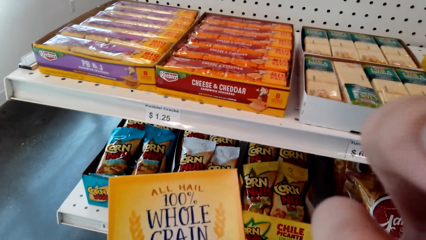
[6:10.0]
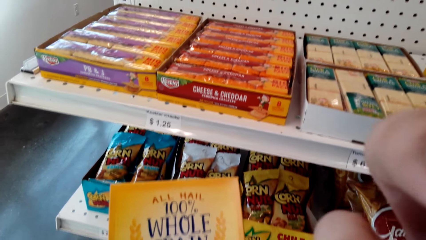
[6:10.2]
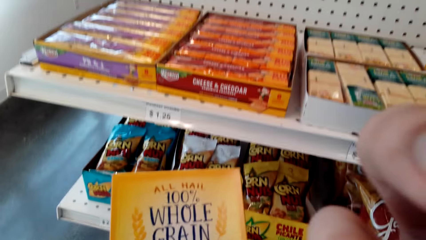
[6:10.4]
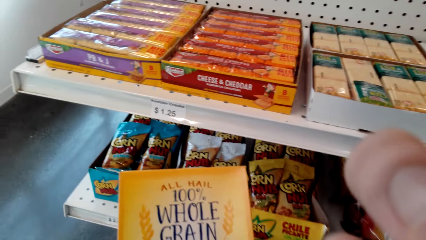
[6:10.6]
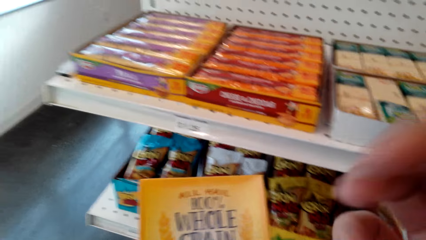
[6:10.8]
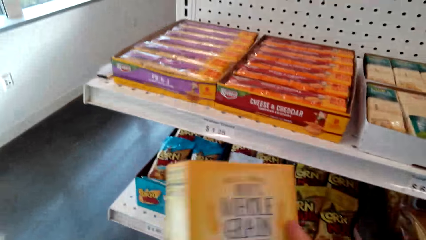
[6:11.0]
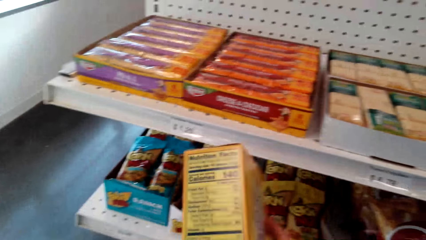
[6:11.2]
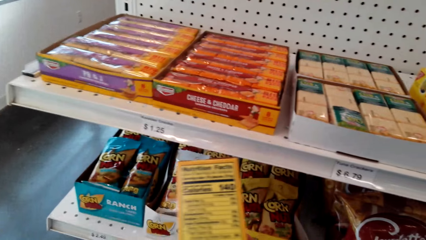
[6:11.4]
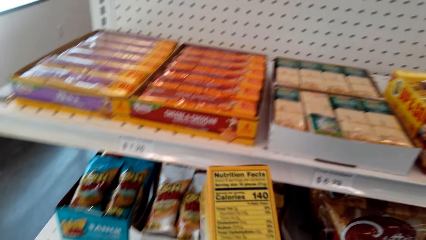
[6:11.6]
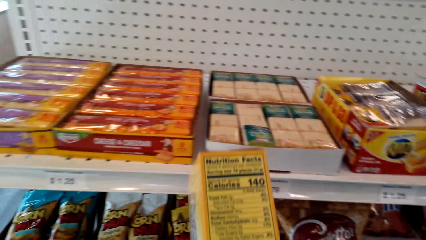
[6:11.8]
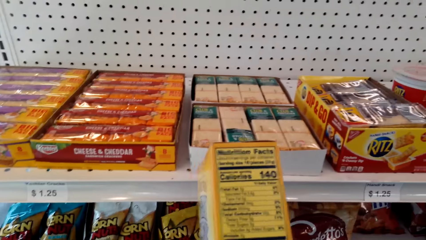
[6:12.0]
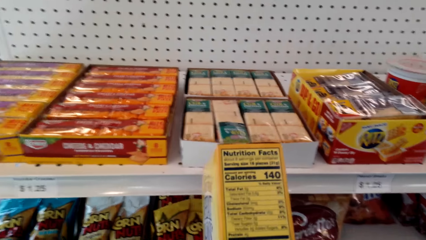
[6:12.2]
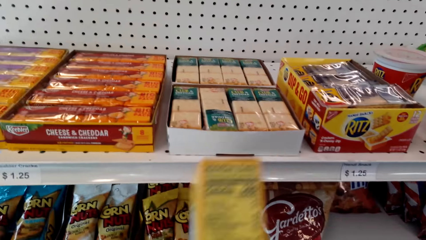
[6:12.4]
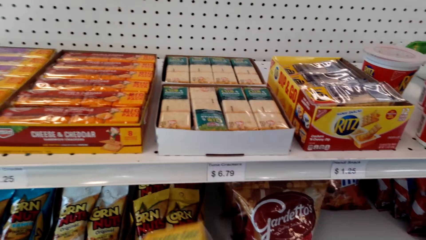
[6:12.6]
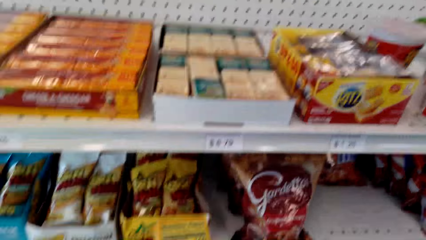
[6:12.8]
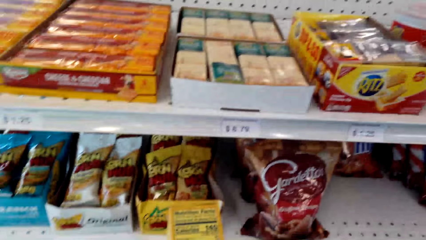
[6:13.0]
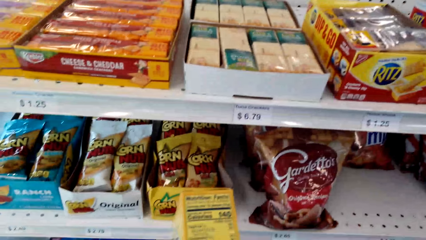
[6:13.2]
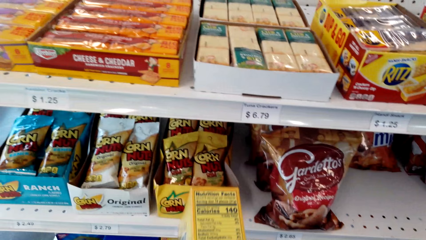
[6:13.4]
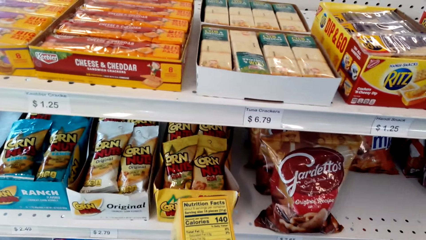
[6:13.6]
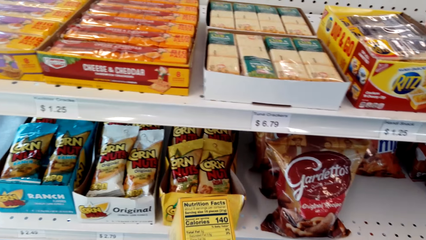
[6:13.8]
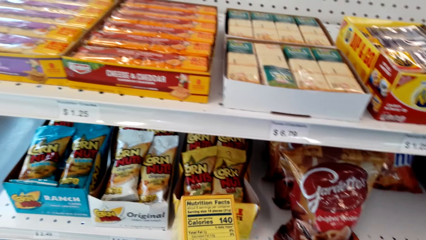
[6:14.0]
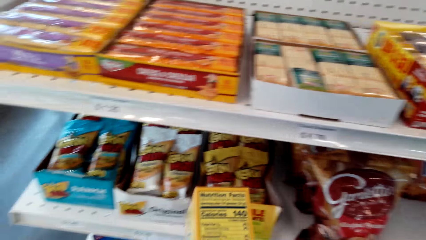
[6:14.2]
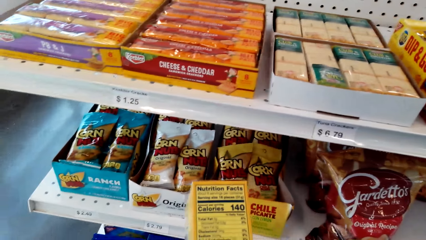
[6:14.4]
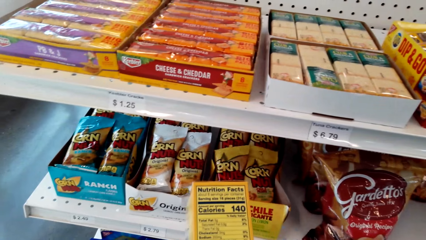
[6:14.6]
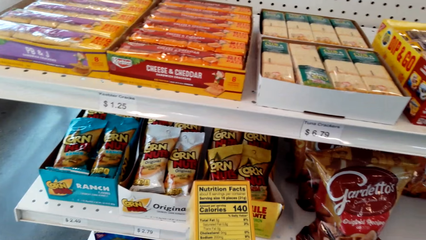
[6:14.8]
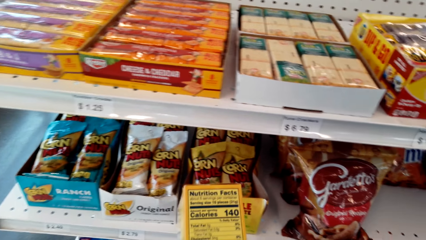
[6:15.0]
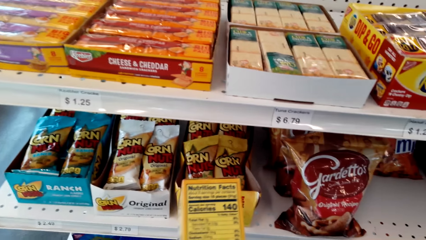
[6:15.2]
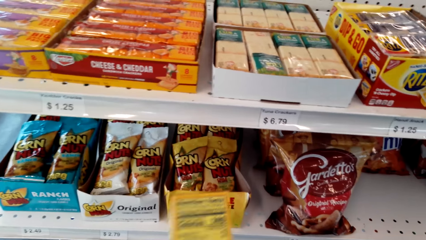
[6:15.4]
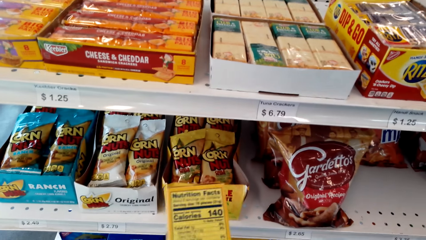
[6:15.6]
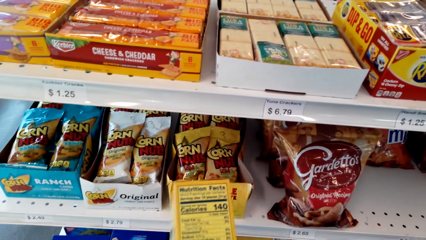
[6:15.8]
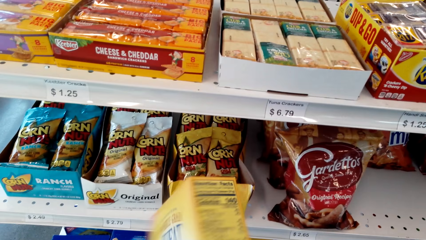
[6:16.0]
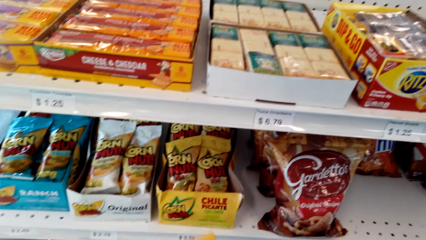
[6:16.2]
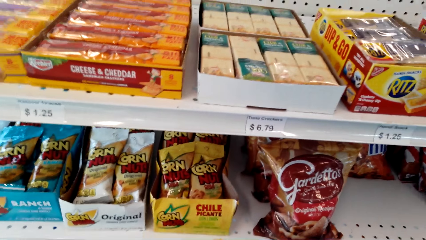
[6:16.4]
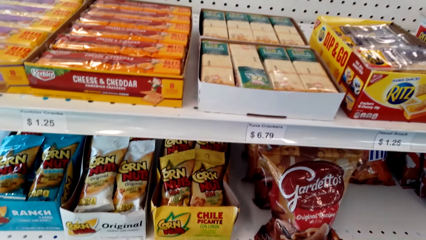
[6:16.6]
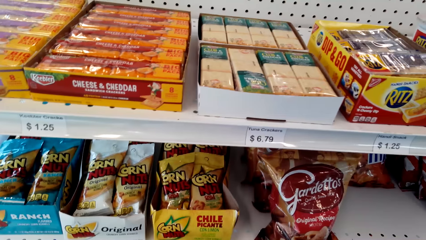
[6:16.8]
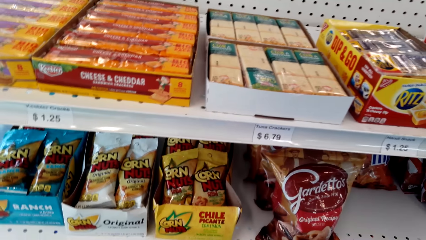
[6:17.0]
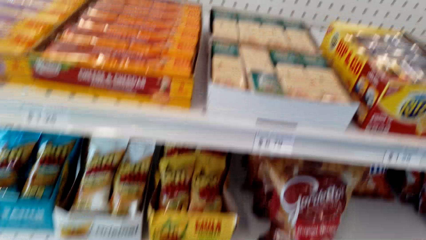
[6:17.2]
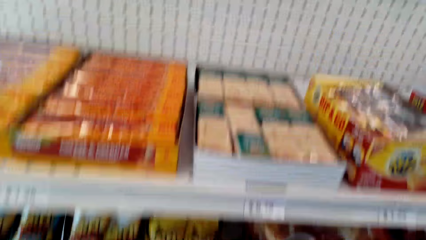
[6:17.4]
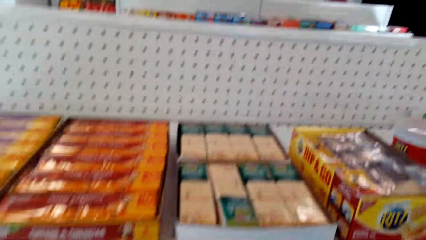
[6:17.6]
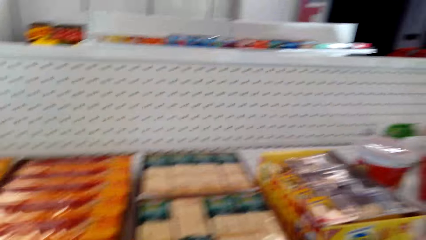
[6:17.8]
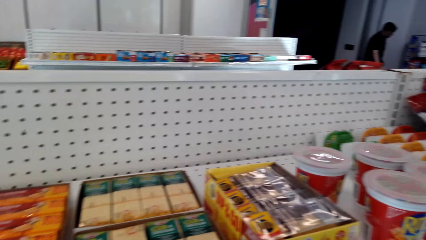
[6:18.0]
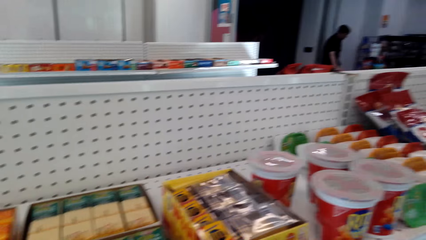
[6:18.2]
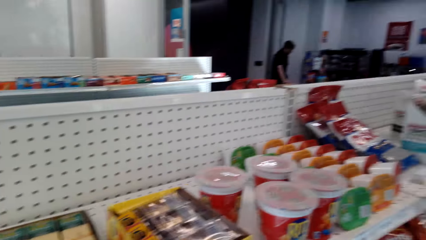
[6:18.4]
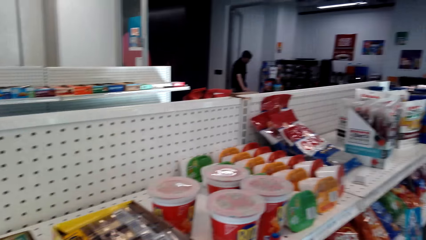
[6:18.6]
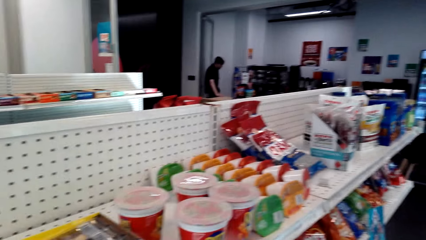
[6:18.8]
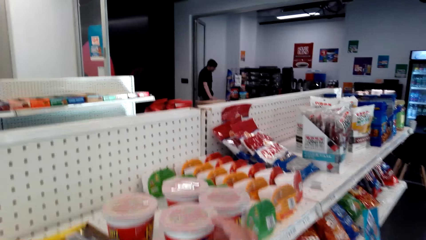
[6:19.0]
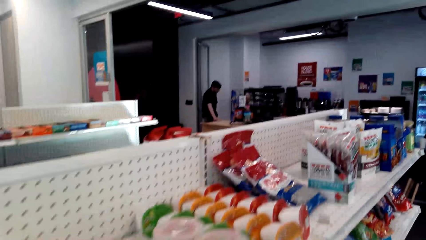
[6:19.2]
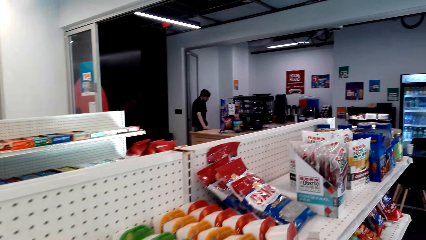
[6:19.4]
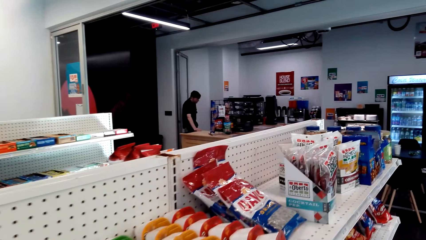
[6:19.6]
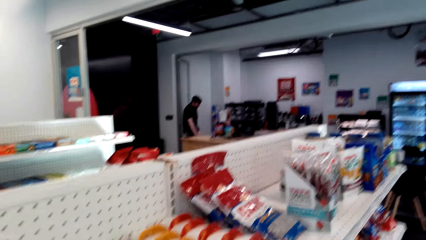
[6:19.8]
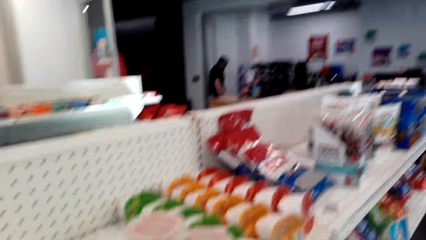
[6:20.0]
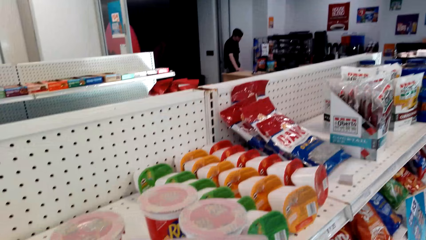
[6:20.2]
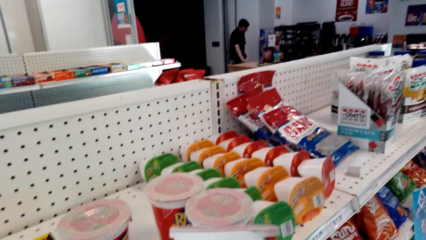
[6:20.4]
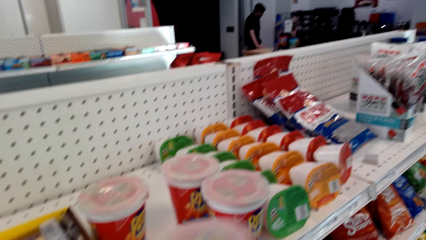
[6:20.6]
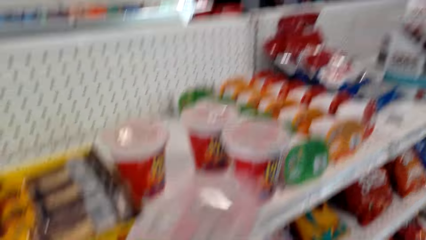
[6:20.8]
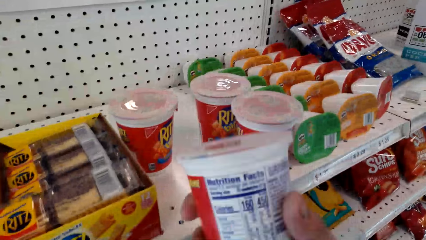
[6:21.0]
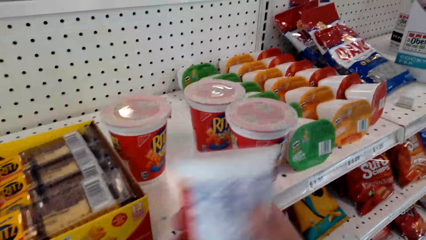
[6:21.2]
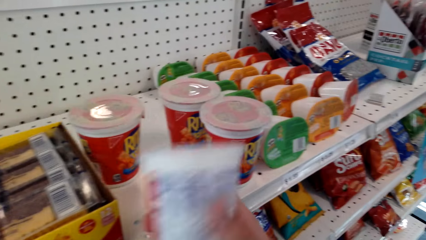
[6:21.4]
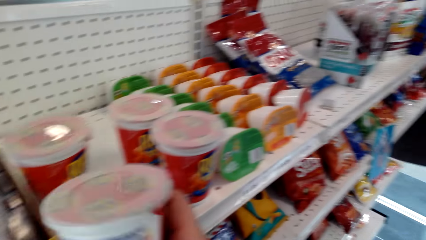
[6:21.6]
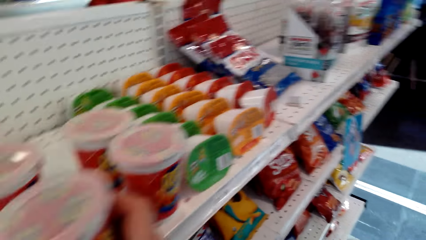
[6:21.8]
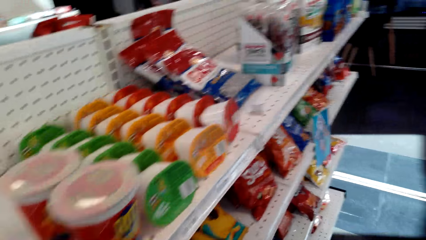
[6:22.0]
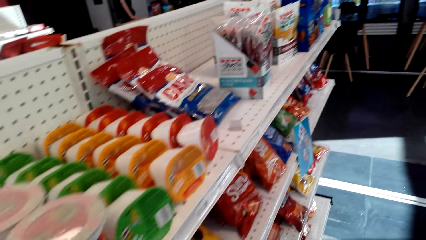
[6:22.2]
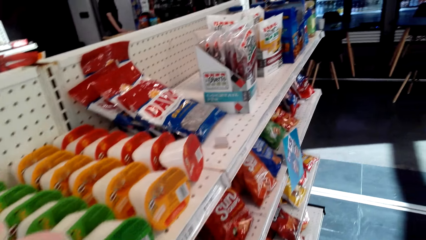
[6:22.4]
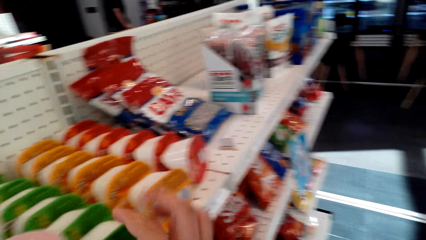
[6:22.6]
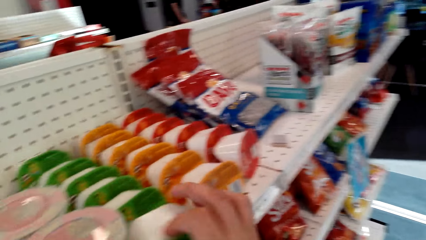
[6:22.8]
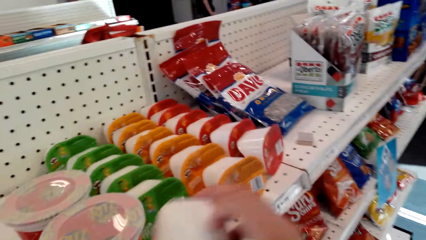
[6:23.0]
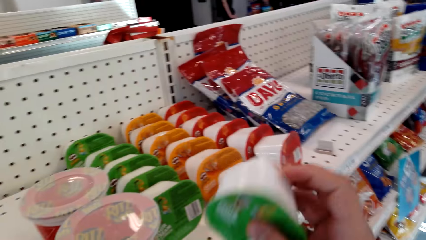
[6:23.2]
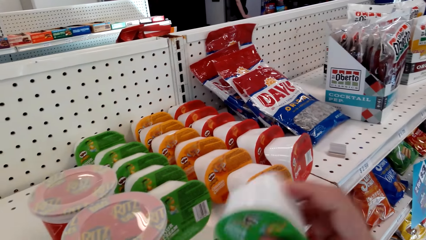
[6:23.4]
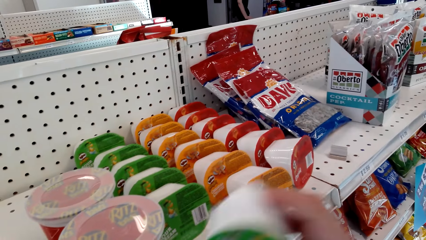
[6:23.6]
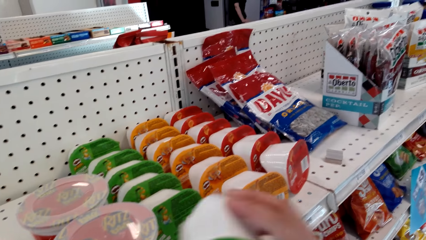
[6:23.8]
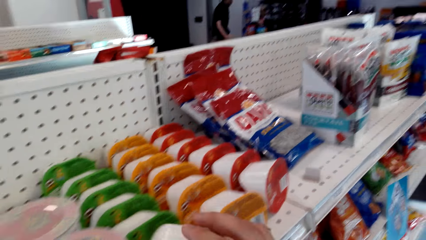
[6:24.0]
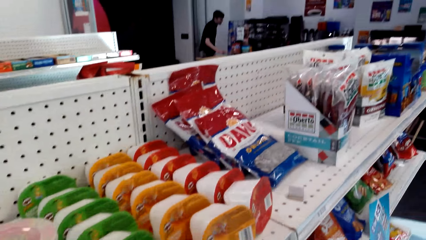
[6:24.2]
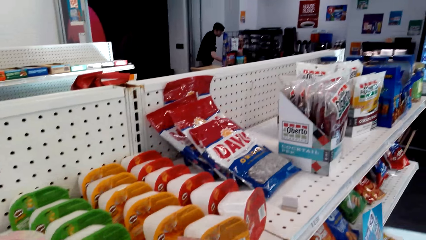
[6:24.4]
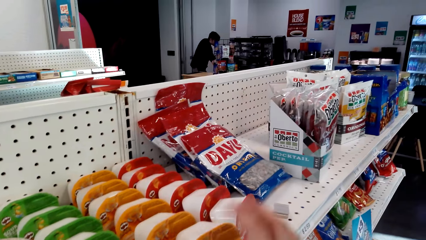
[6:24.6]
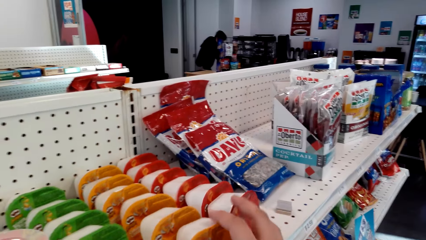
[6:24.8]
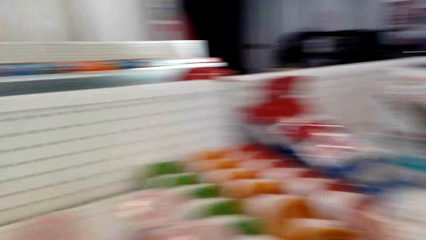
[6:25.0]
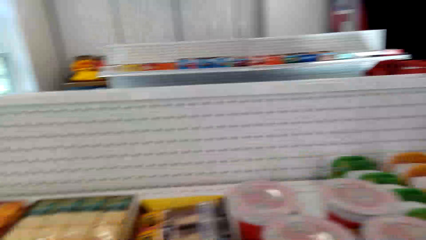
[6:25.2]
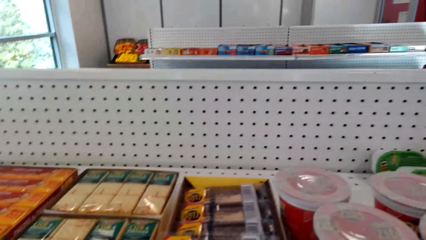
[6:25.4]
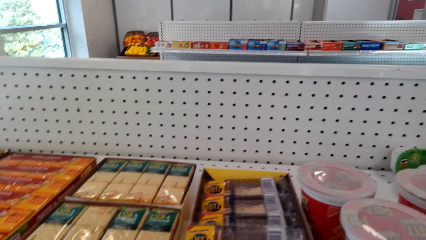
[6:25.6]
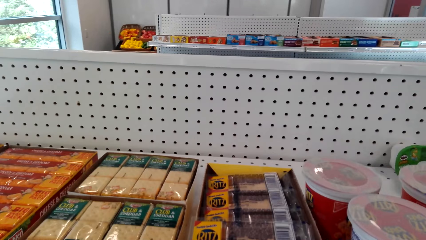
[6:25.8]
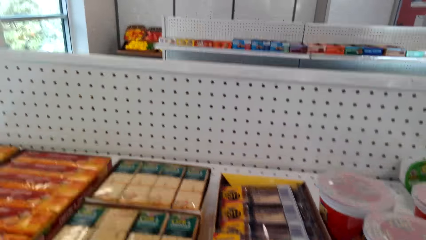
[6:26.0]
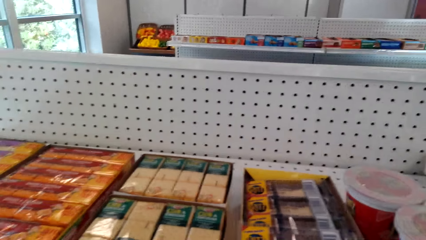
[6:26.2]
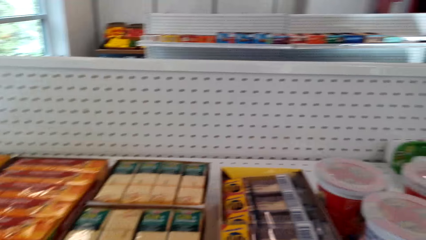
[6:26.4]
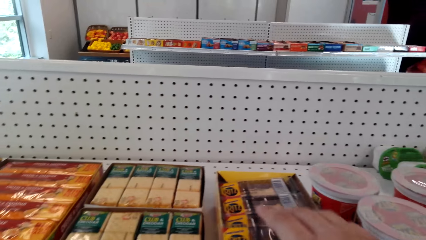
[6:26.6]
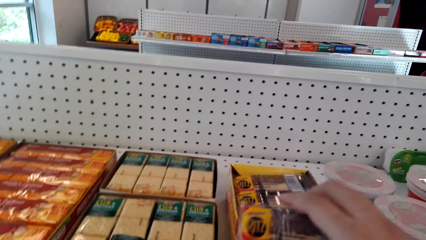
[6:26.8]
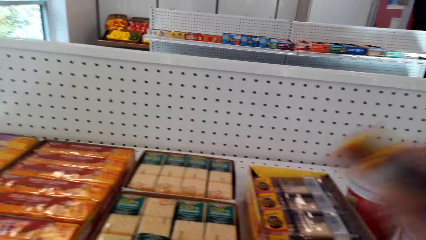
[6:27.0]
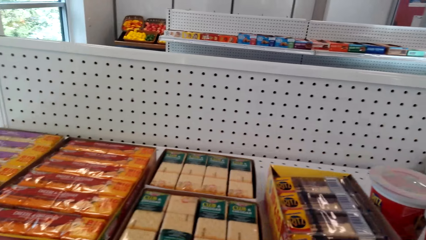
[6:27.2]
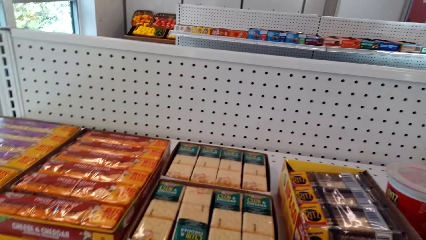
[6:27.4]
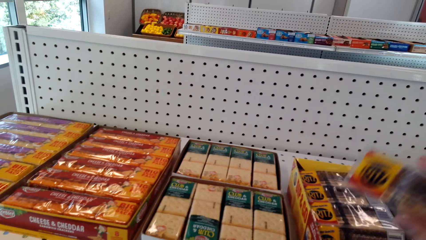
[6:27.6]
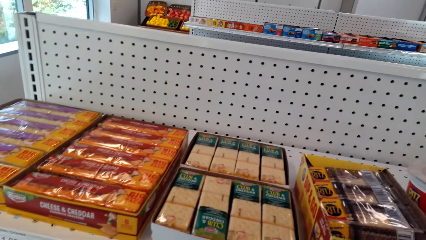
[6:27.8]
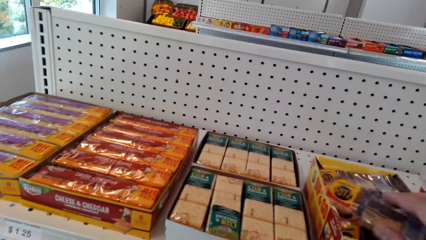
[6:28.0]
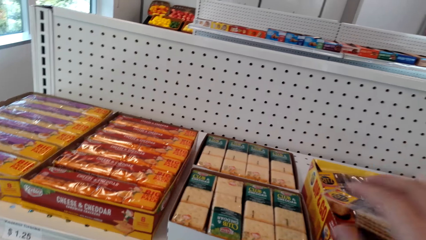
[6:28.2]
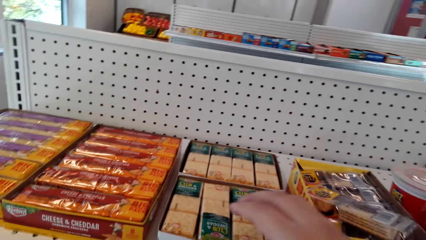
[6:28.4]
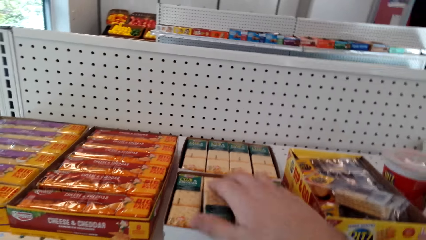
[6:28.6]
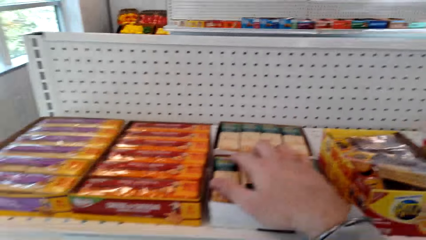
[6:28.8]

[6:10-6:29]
The camera wearer stares at the box of grain. They put the box of grain on the shelf. They move the camera around. They shake a bottle of something.
